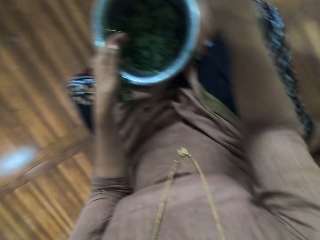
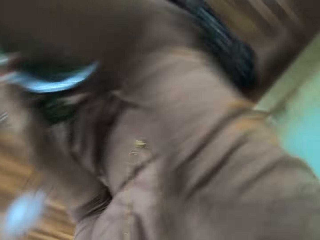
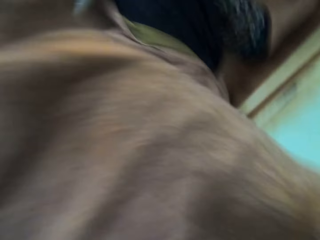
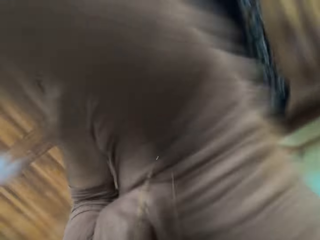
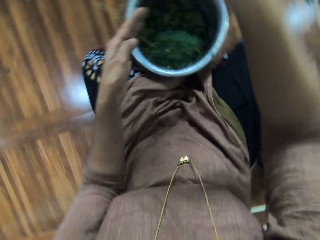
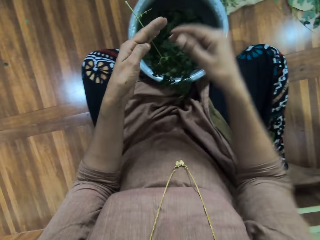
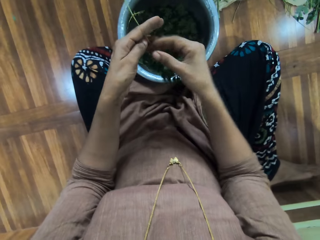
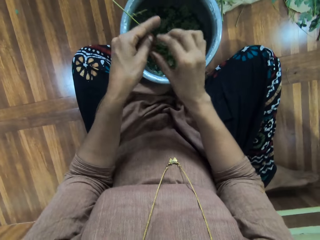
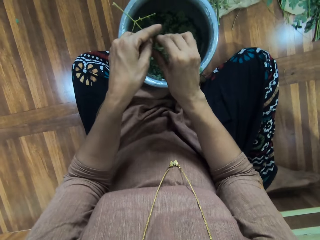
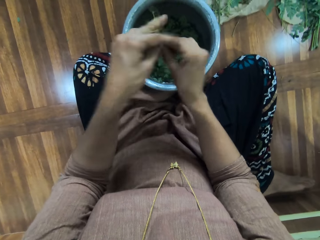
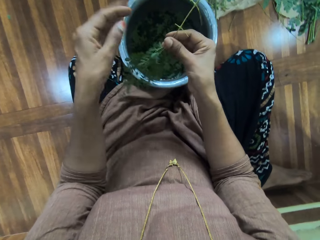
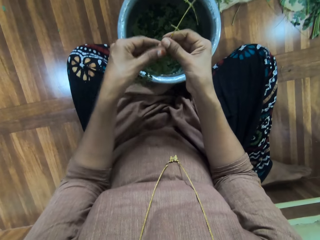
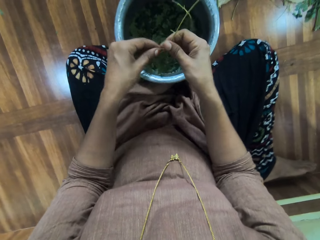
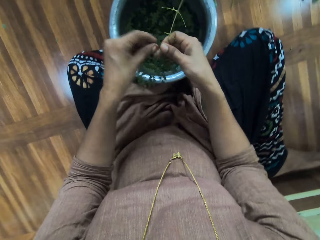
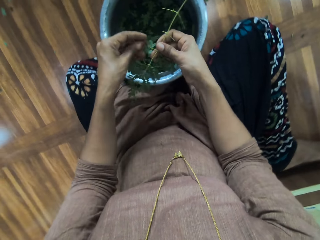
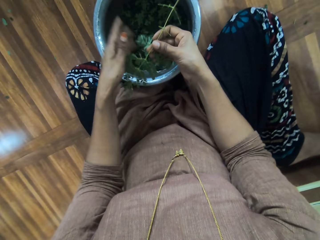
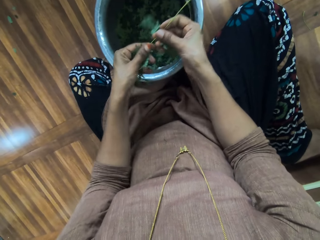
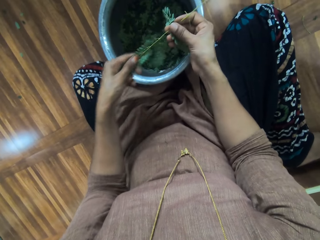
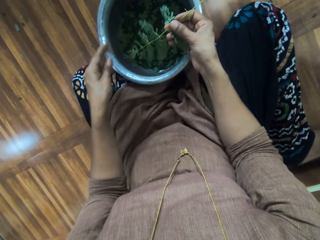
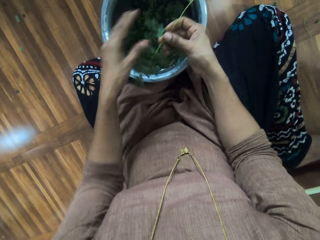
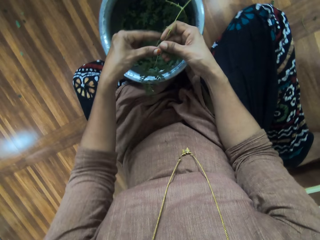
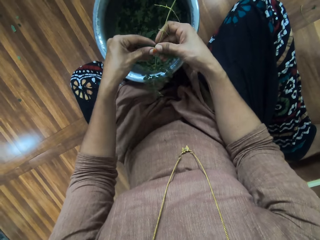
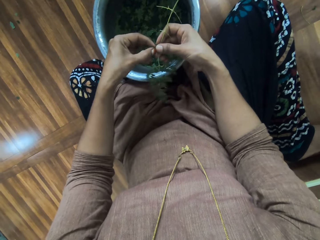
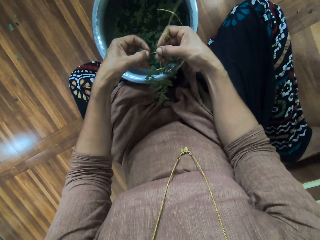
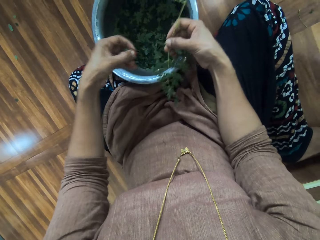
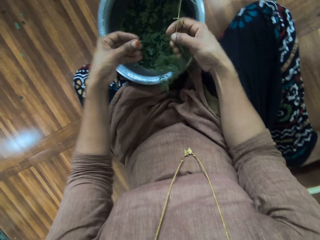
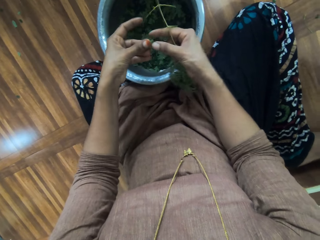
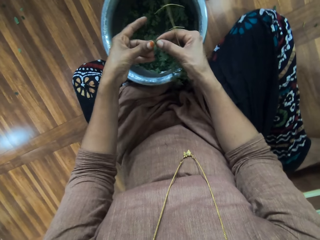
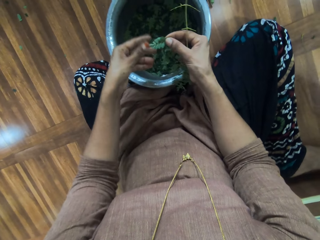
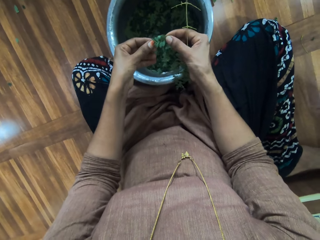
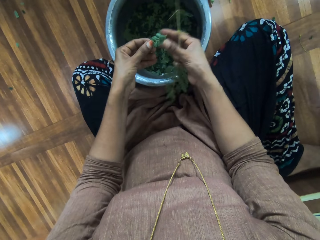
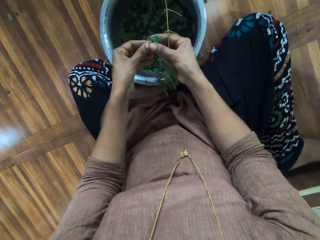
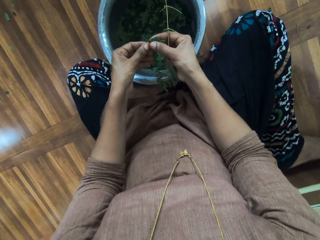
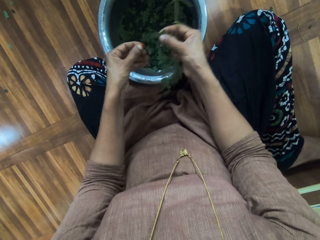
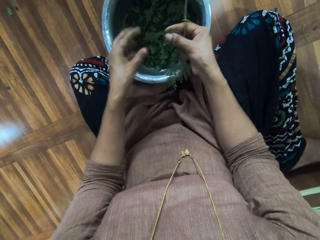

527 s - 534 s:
The camera wearer throws away the herb stem. They adjust the camera. They touch the head. They shift the herb to the left hand. They sort out the leaves. They wipe the herb with the left hand. They strip the herb. They shift the herb to the right hand. They shift the herb to the left hand. They strip the herb.

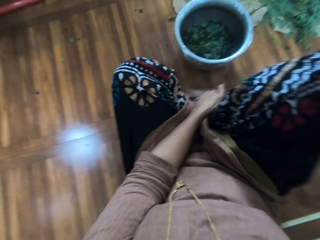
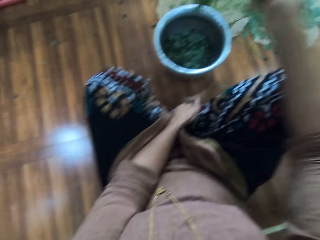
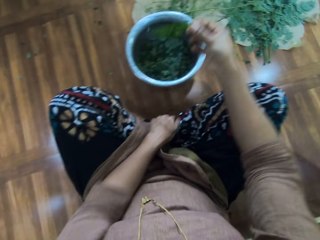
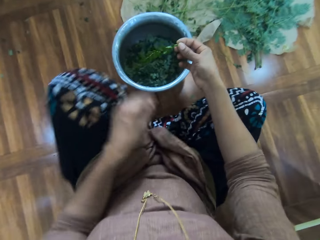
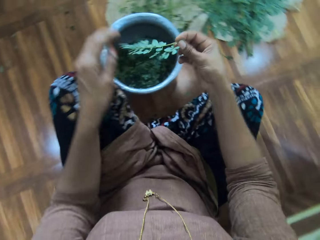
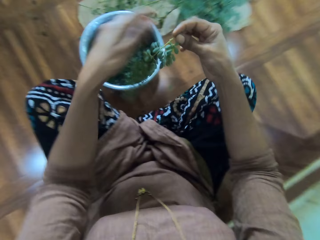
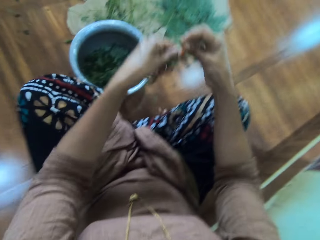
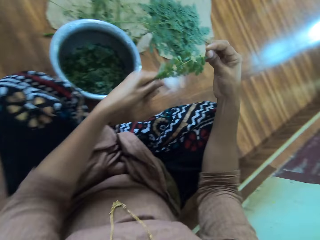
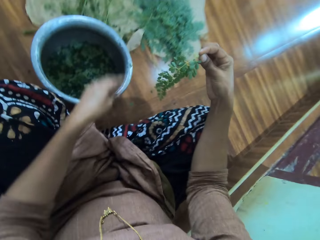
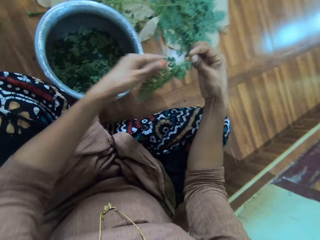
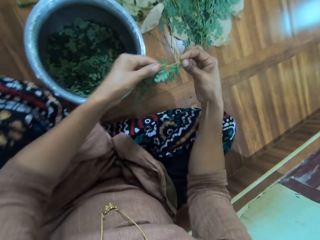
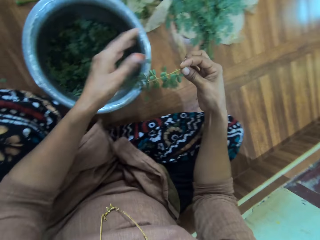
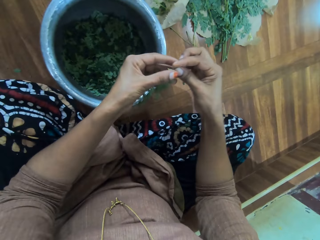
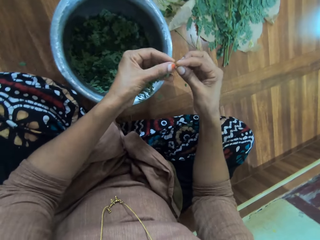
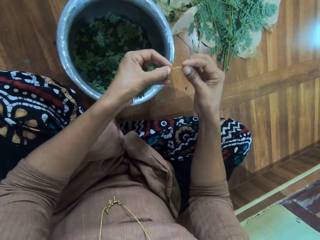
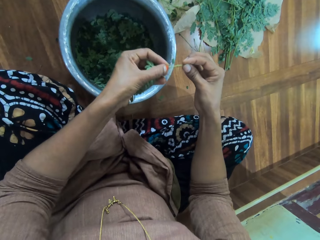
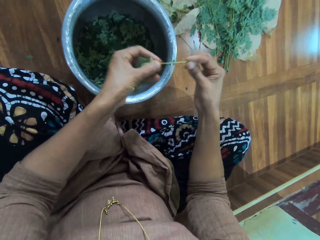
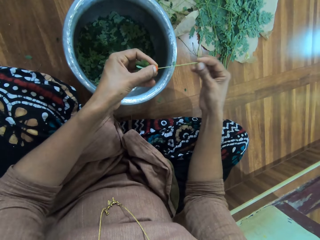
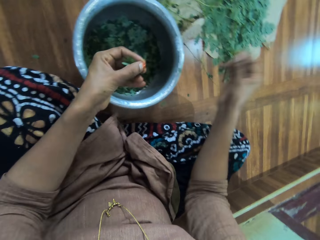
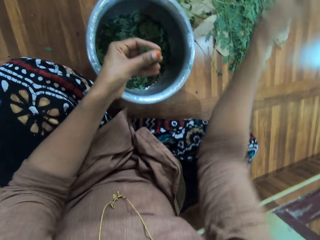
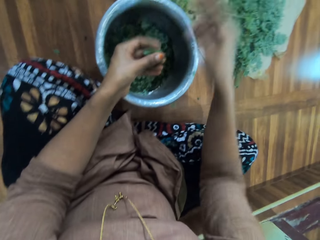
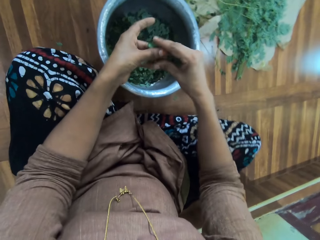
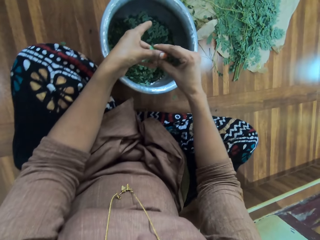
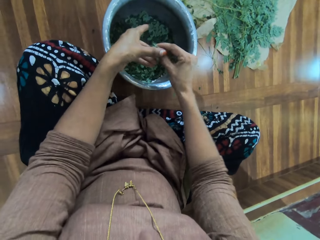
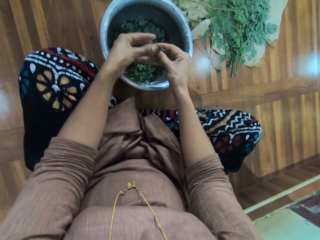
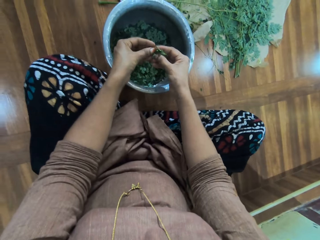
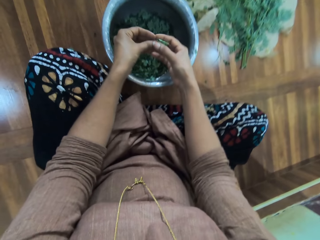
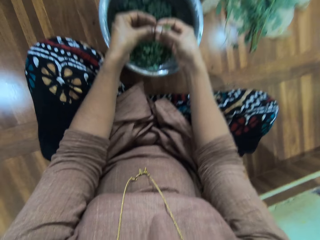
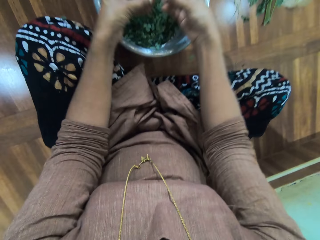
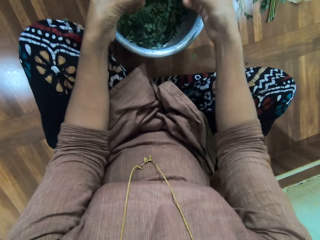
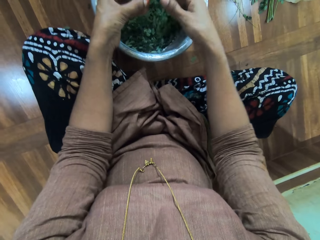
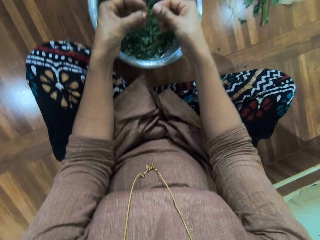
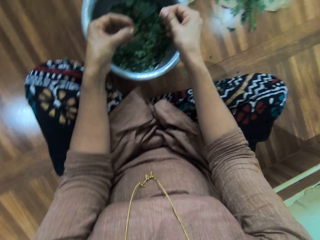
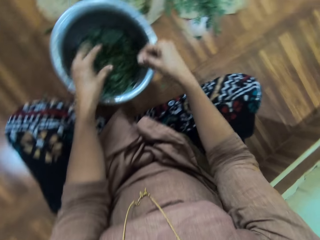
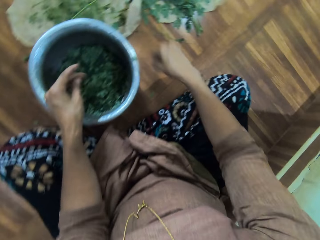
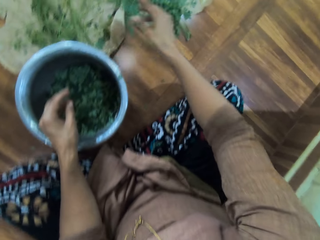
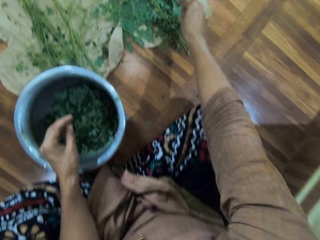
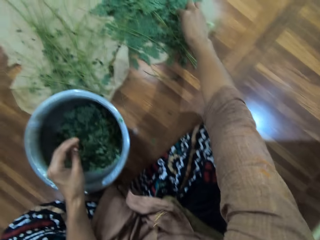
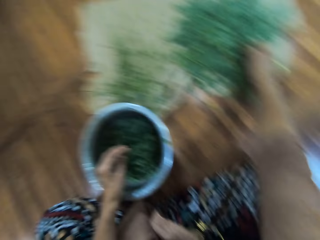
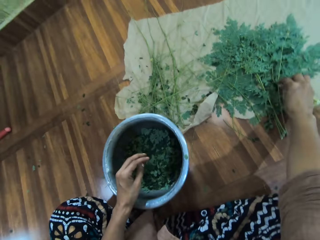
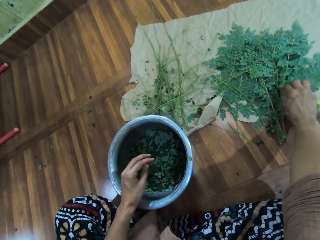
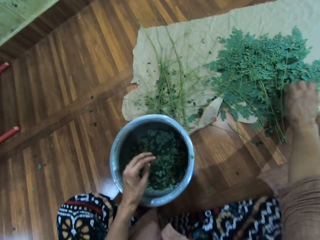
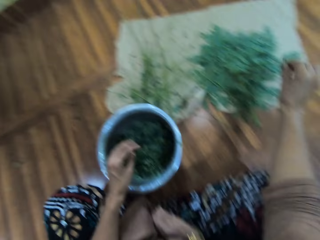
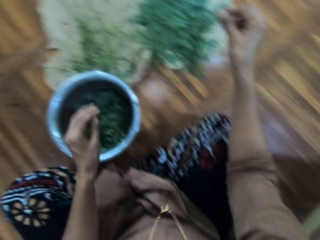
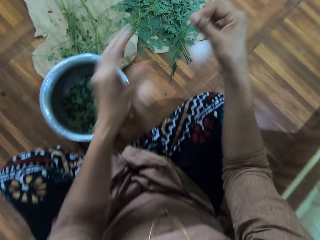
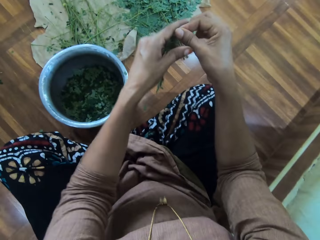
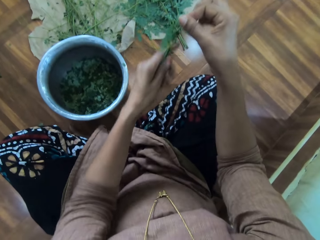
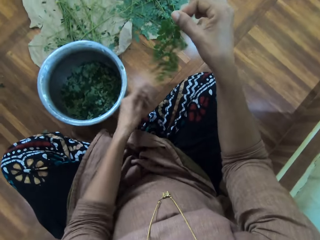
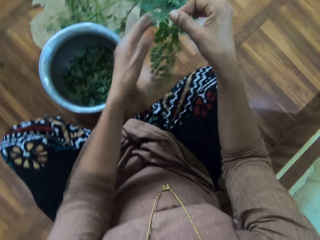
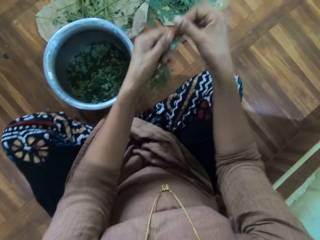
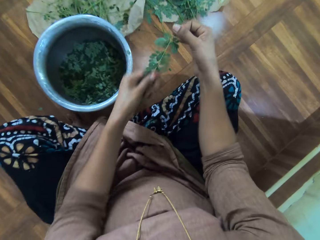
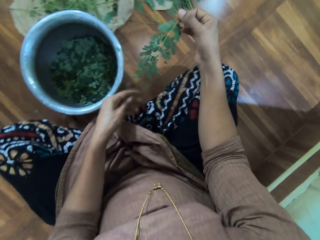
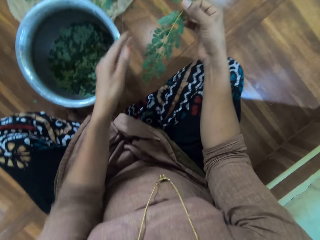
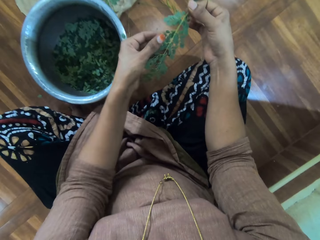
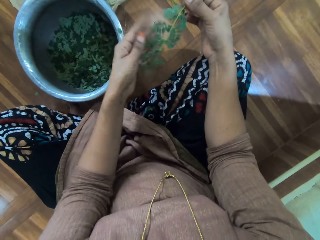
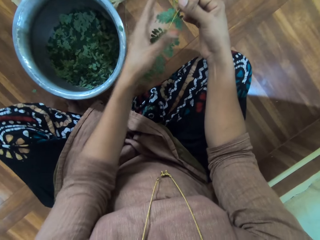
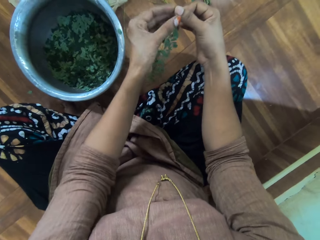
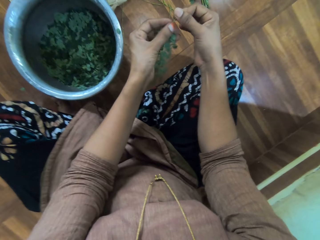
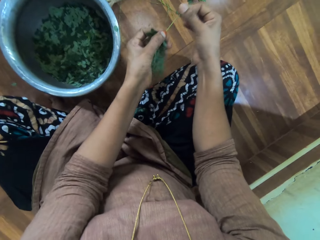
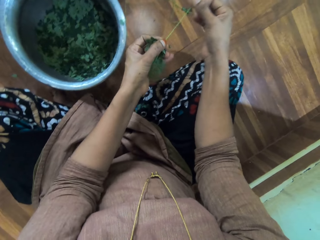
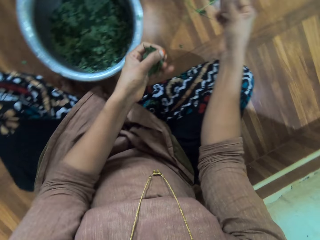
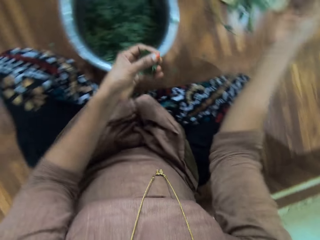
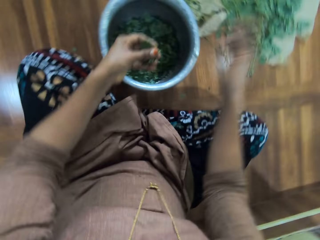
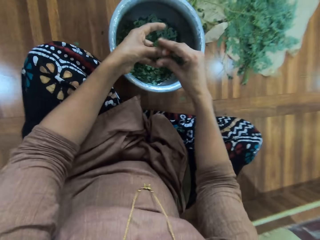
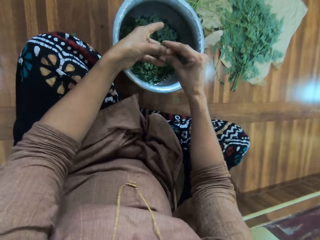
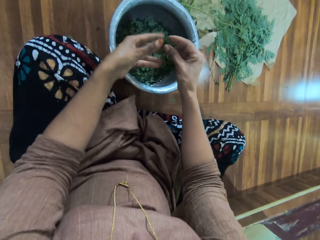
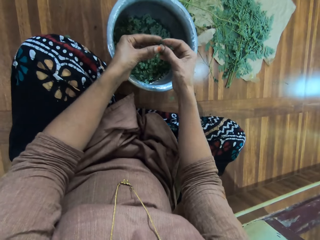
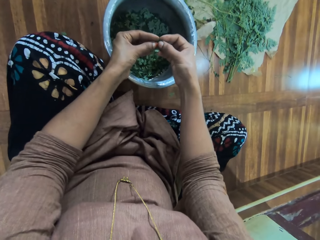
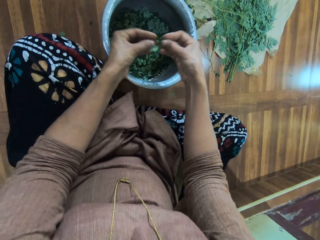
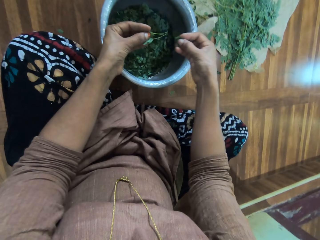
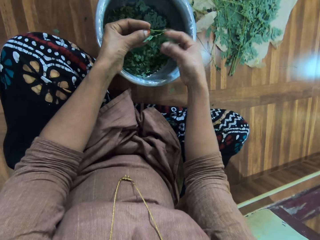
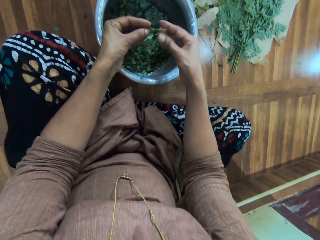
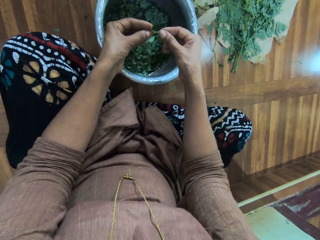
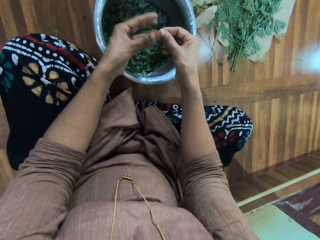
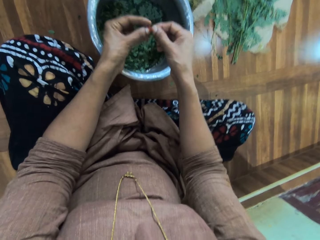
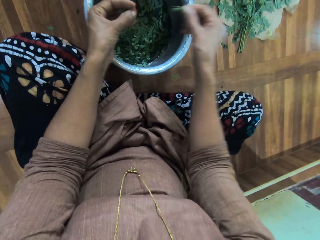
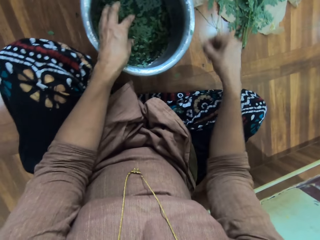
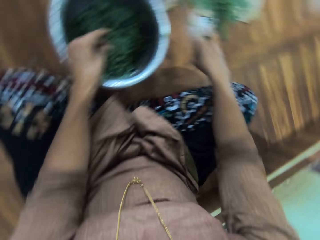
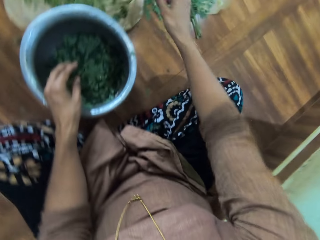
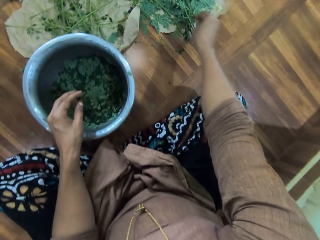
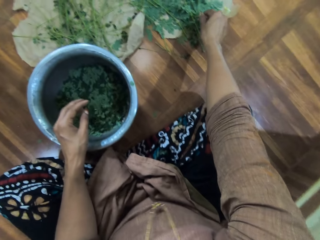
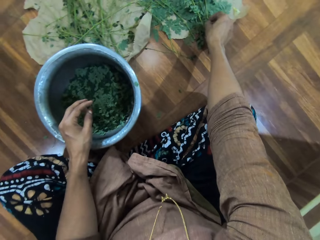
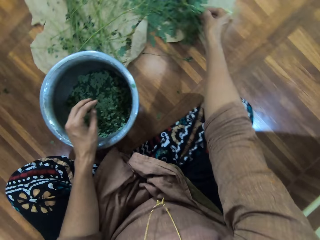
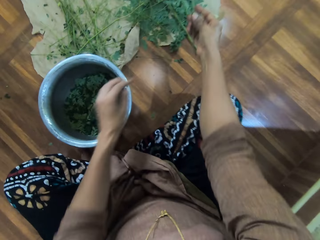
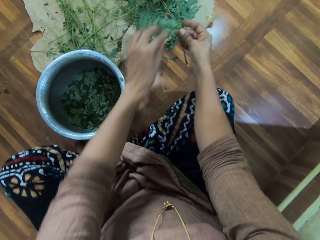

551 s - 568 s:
The camera wearer adjusts the leg. She wipes the herb with the left hand. She strips the herb. She sorts out the leaves. She throws away the herb stem. She holds the branch with both her hands. She removes the leaves from the branch. She throws the leaves in her right hand in the pot. She holds the branch with both her hands. She removes the leaves from the branch. She throws the leaves in her left hand in the pot. She throws the branch on the floor. She cuts the branch from the main branch. She picks up a leaf stalk. She rubs the branch with her left hand. She holds the branch with both her hands. She removes the leaves from the branch. She throws the branch on the floor. She holds the branch with both her hands. She removes the leaves from the branch. She throws the leaves in her right hand in the pot. She holds the branch with both her hands. She removes the leaves from the branch. She throws the leaves in her left hand in the pot. She throws the branch on the floor. She picks up another branch.
